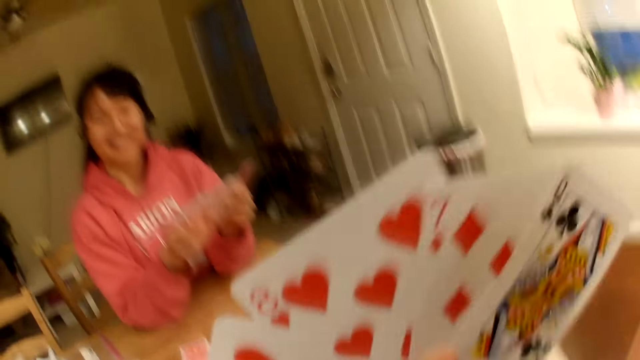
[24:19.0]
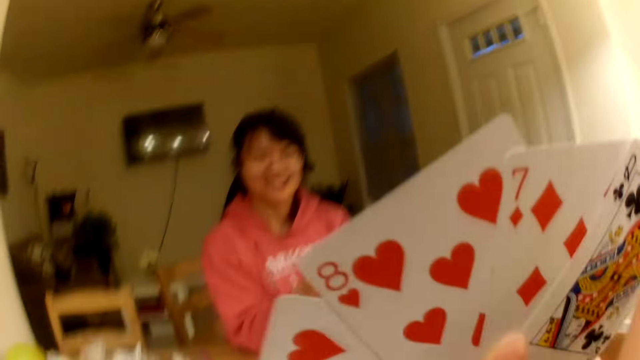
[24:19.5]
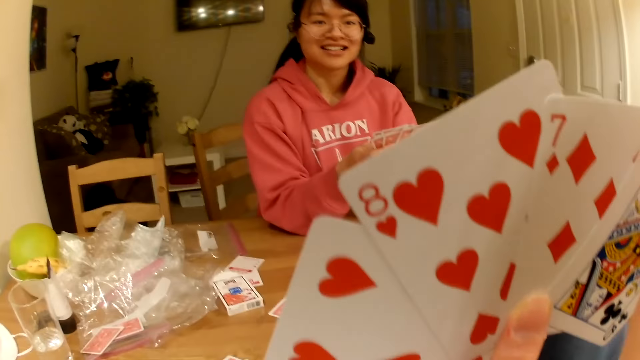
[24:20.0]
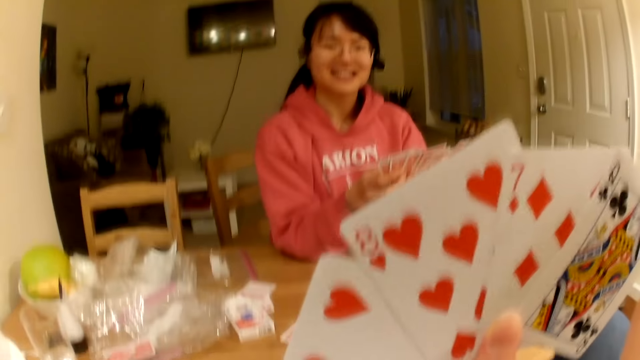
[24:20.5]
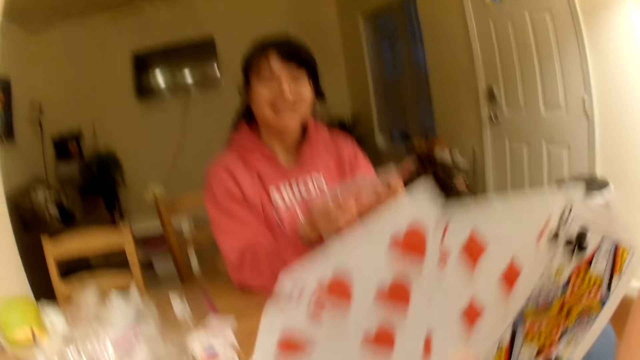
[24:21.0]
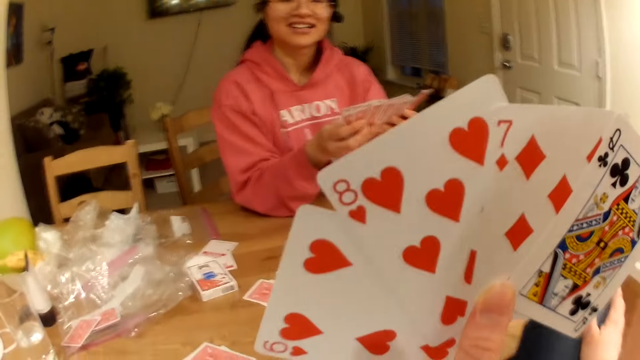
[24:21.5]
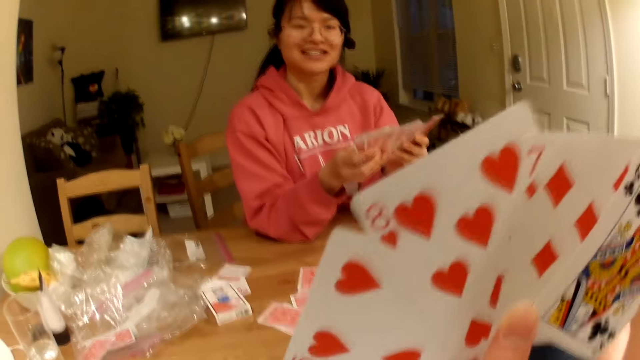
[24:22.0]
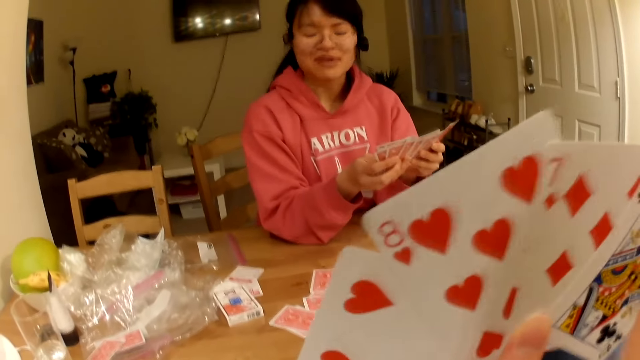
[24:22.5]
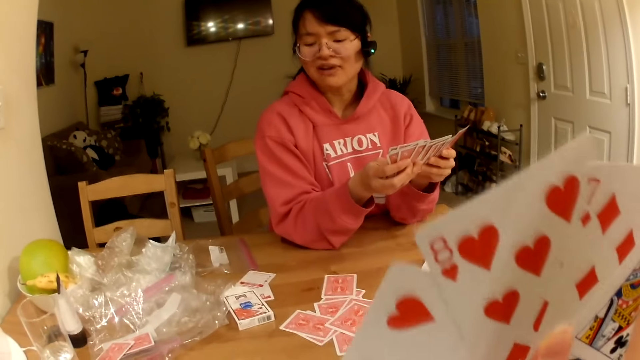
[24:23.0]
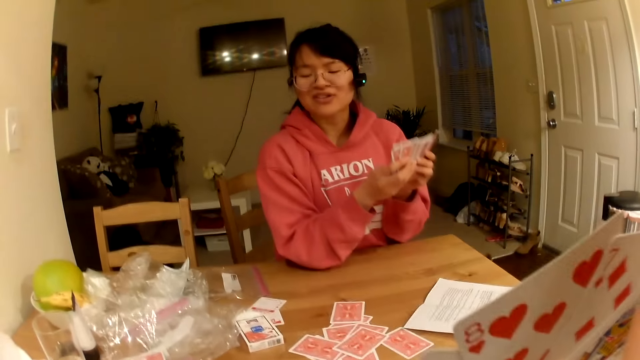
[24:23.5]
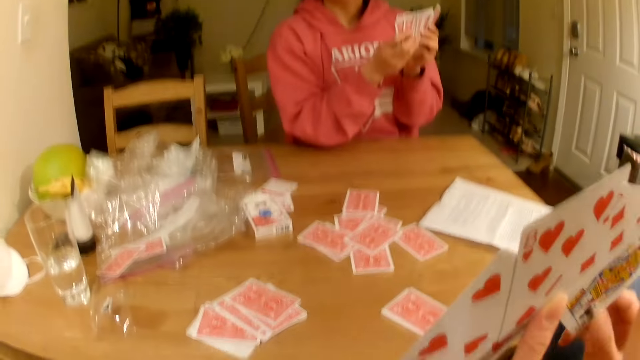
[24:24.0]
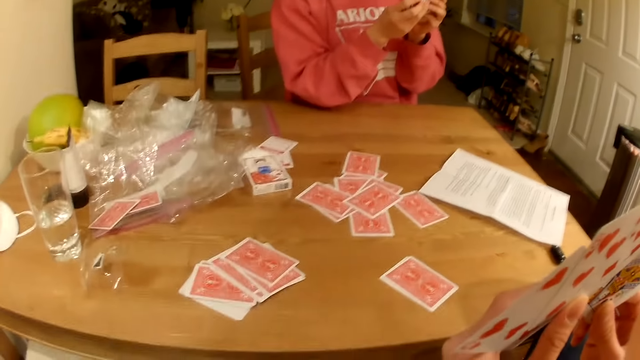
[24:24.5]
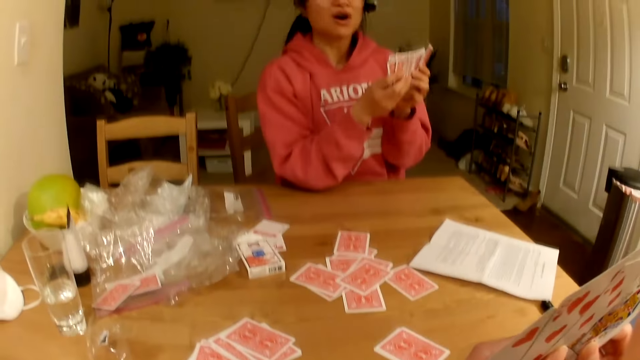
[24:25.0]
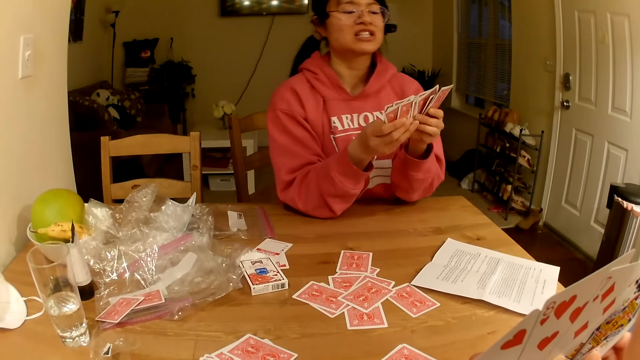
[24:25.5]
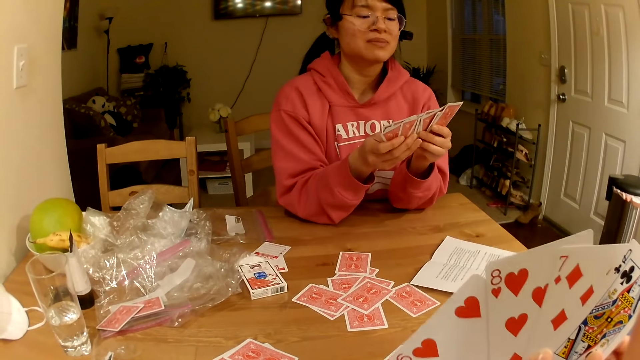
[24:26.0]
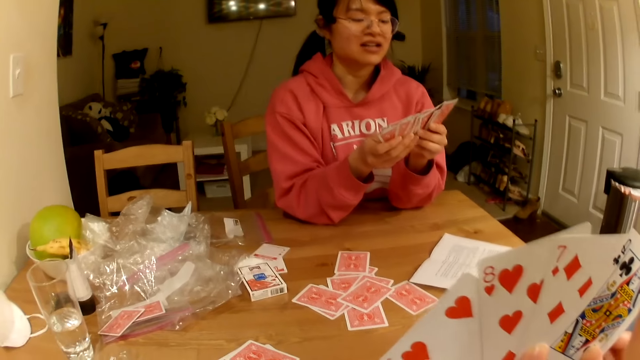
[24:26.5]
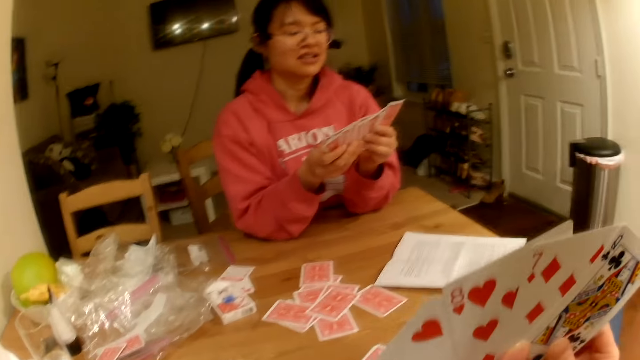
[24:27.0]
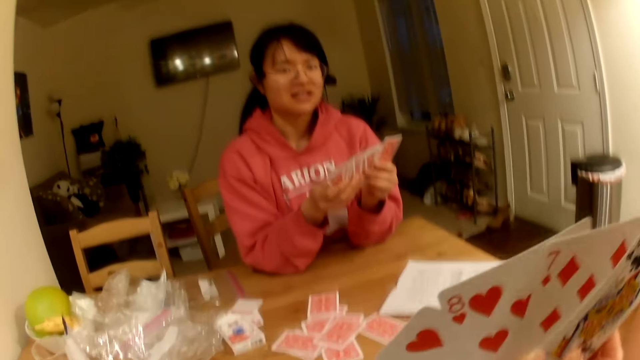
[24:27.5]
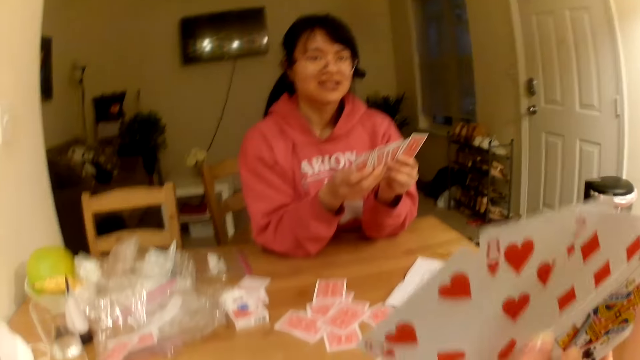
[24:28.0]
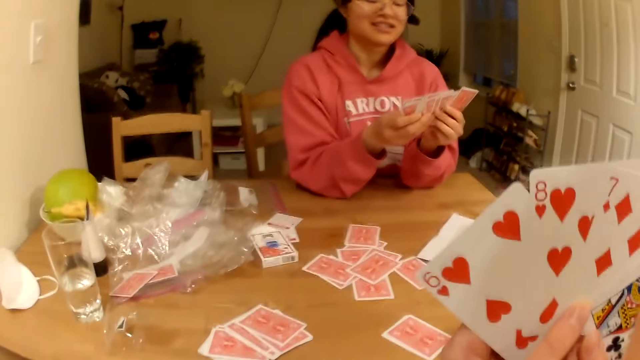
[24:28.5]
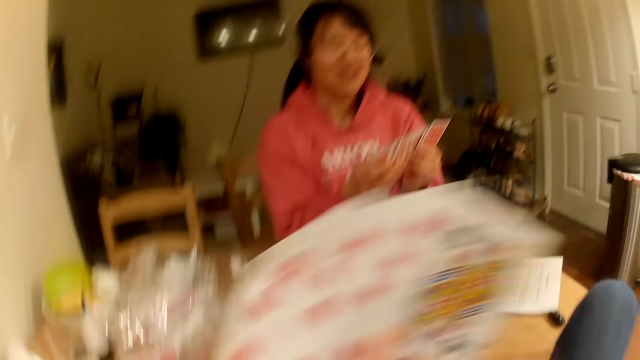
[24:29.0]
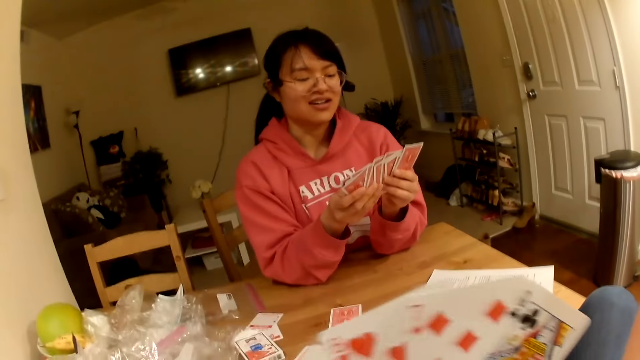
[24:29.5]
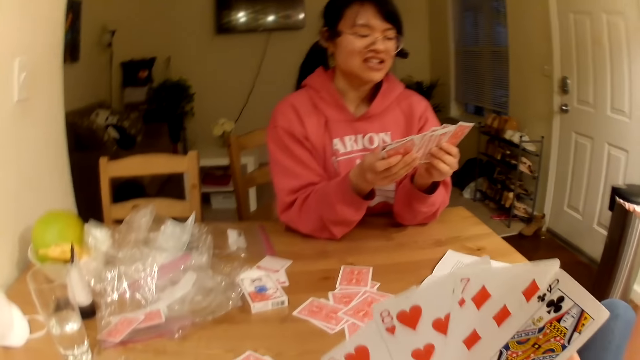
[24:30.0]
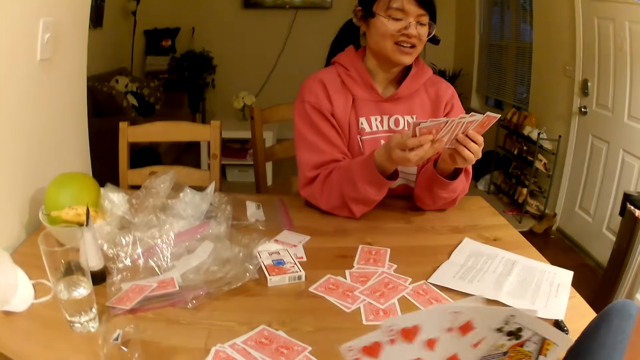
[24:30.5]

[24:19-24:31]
A woman checks cards.

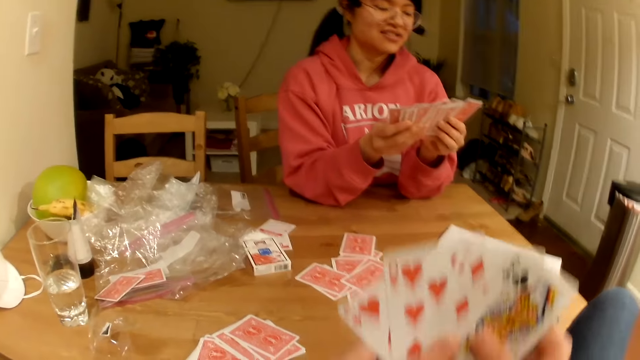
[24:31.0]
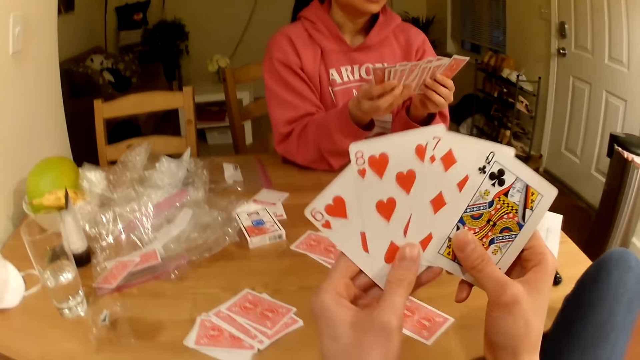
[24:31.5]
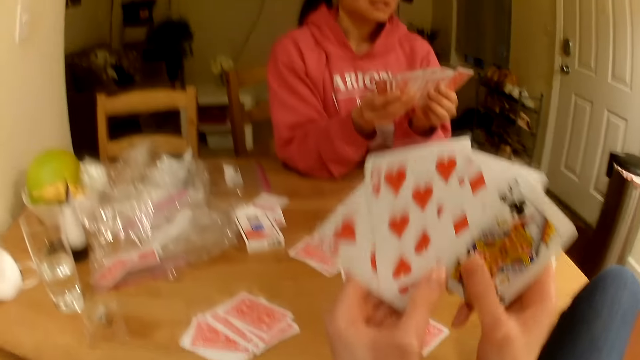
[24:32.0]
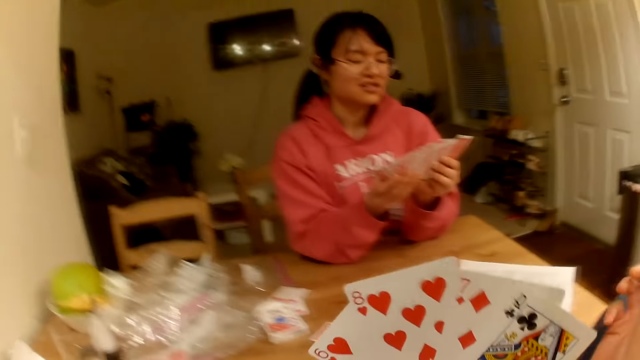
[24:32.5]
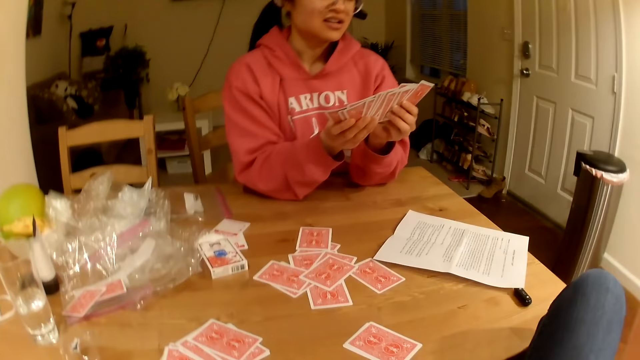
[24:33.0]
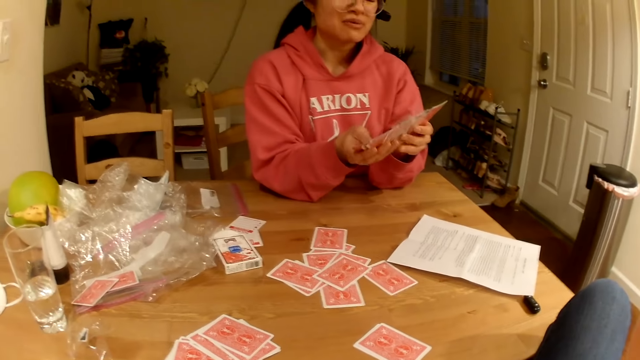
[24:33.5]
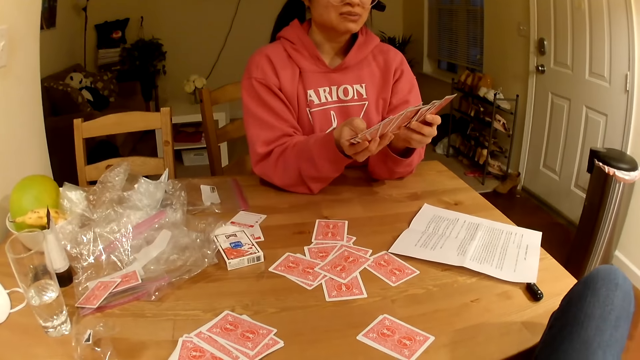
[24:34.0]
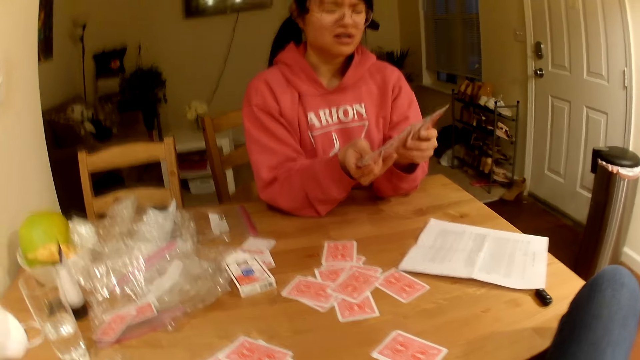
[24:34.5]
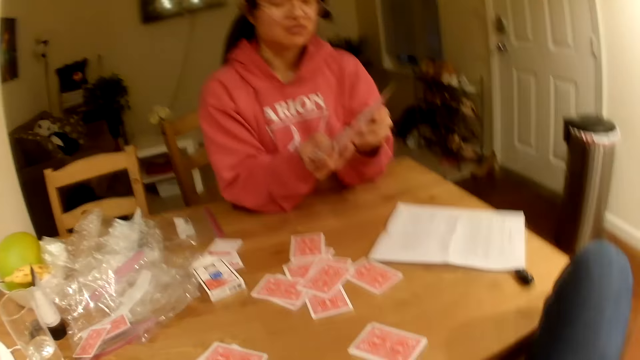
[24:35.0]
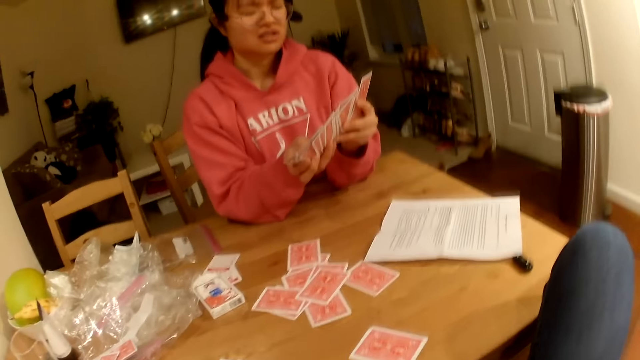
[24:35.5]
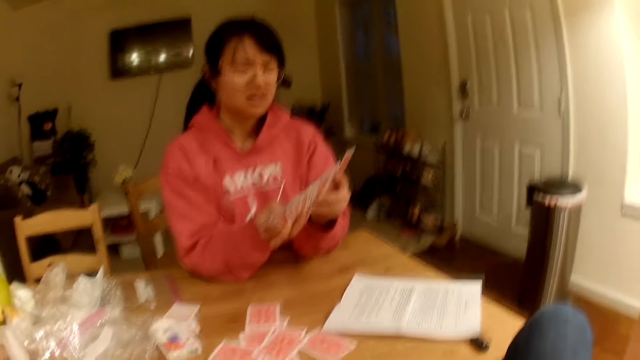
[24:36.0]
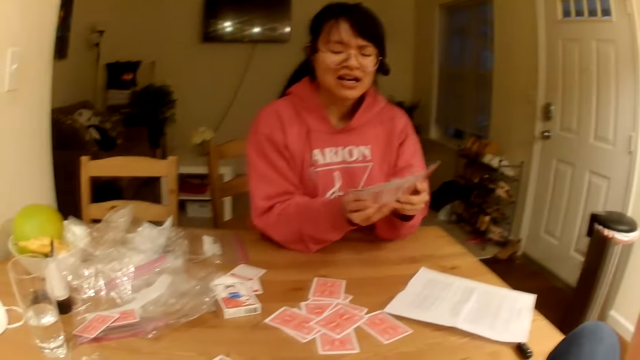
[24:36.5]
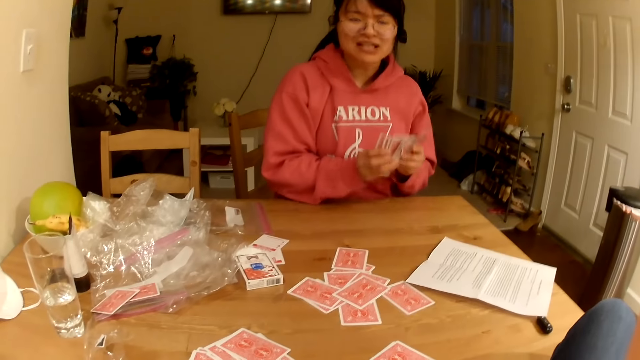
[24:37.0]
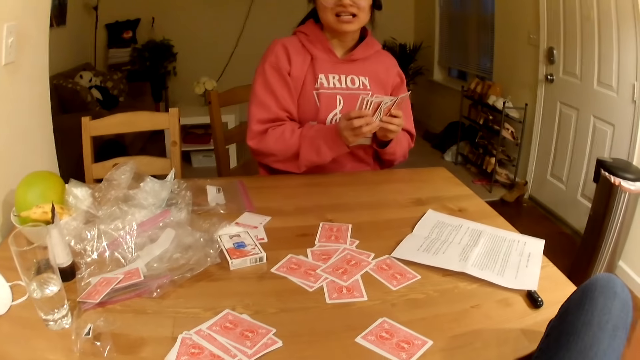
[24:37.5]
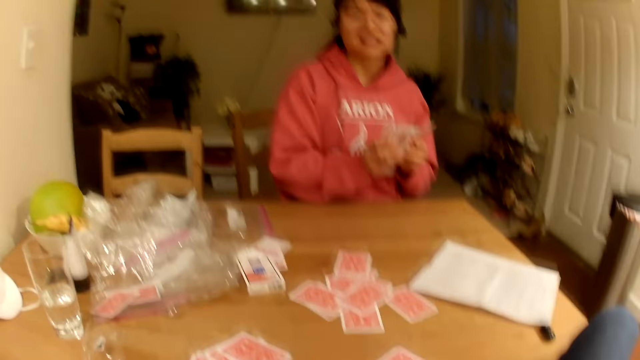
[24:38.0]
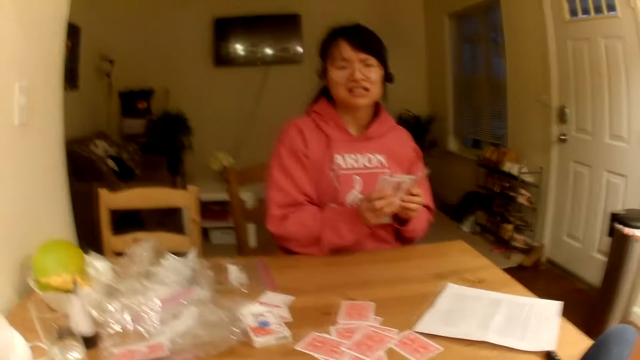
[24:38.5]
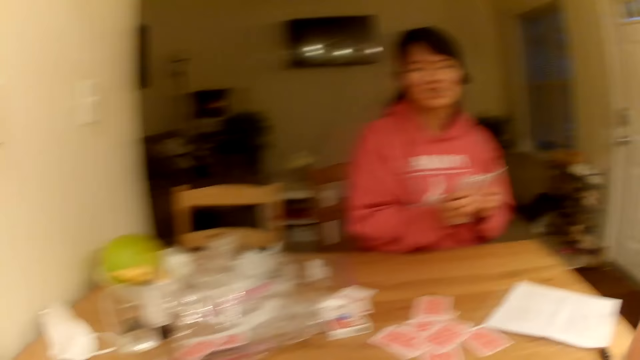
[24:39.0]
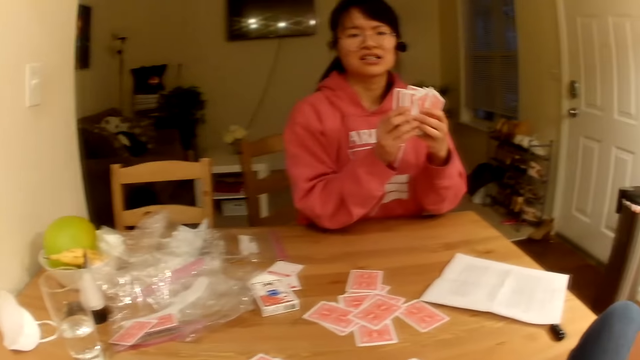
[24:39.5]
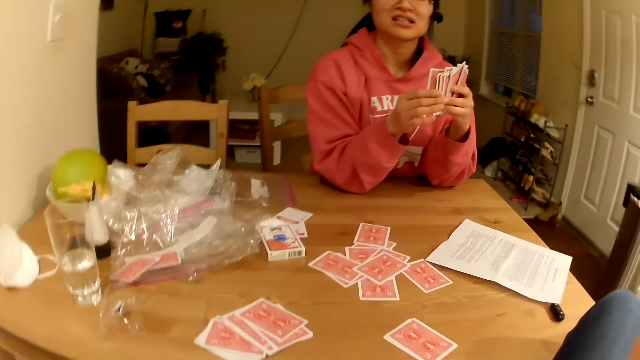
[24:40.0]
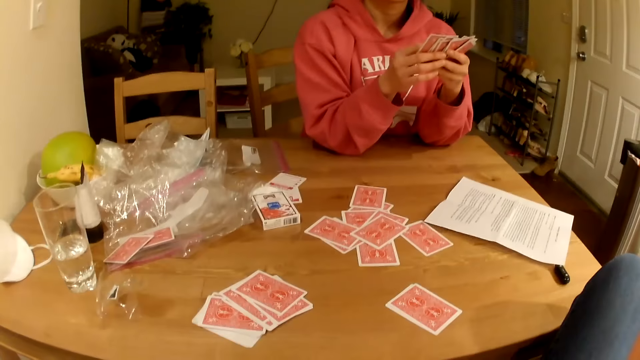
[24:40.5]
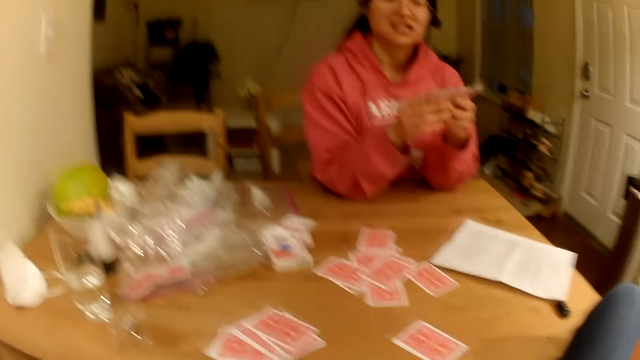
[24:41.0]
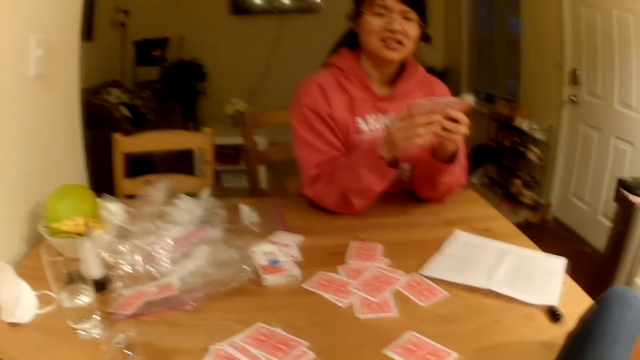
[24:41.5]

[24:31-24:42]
The camera wearer converses with a woman.
